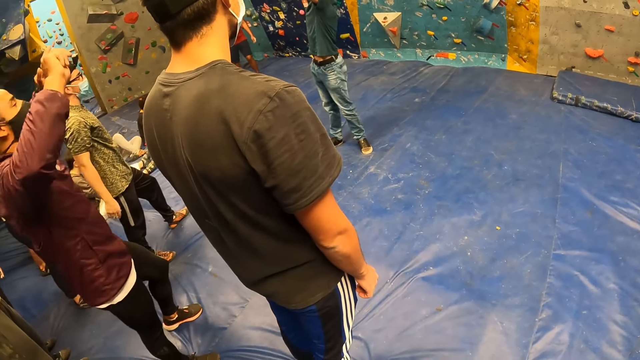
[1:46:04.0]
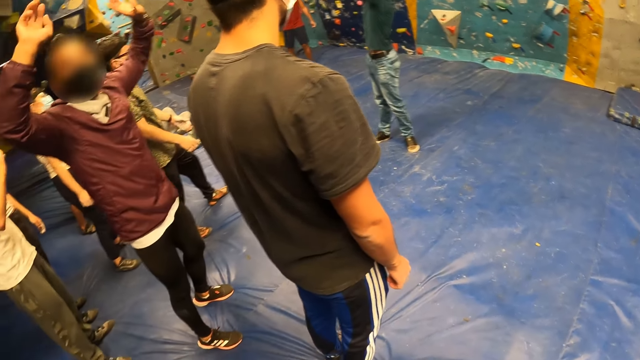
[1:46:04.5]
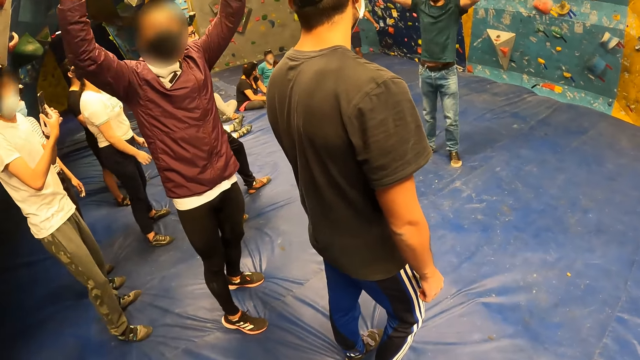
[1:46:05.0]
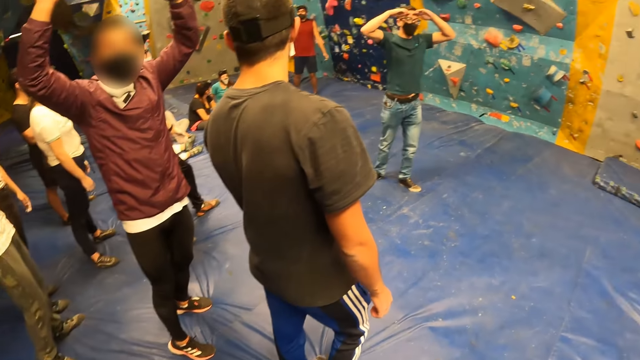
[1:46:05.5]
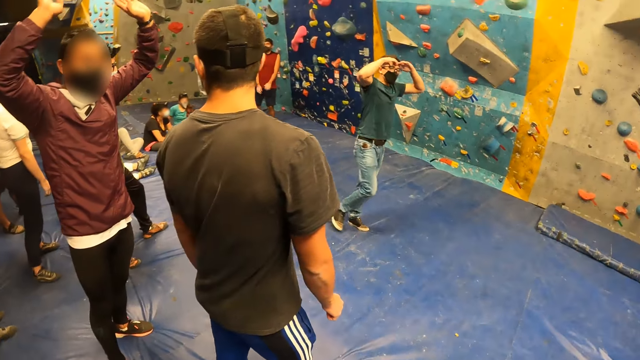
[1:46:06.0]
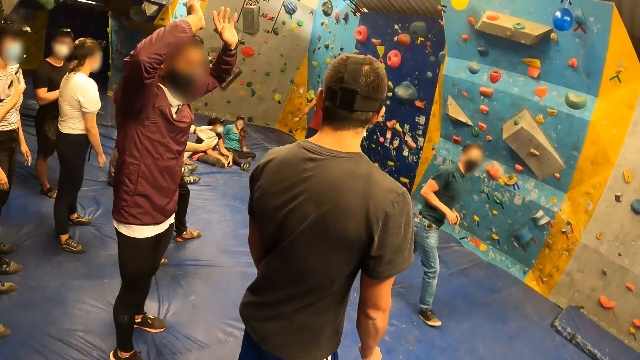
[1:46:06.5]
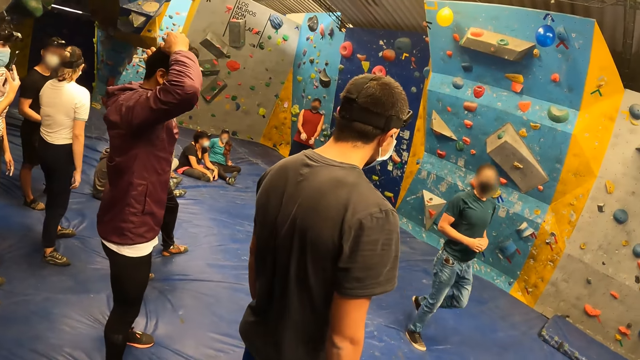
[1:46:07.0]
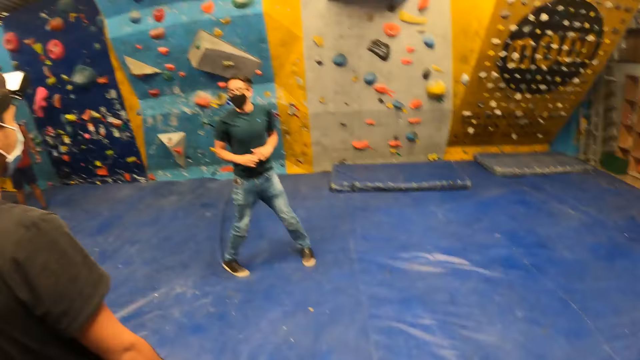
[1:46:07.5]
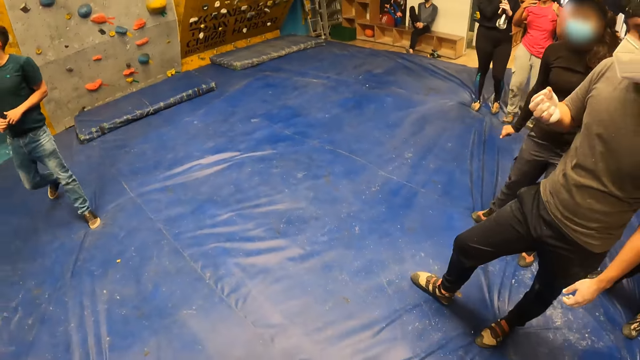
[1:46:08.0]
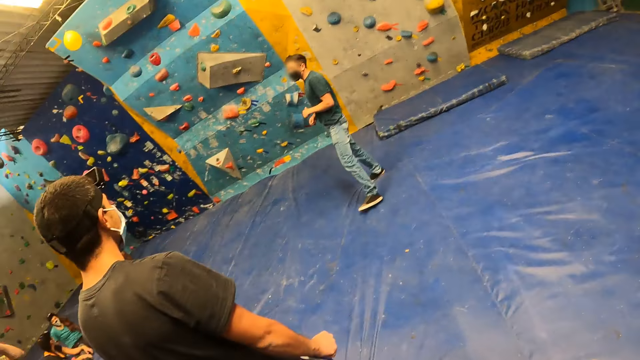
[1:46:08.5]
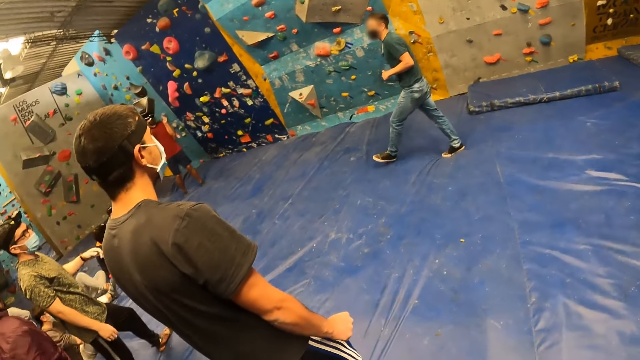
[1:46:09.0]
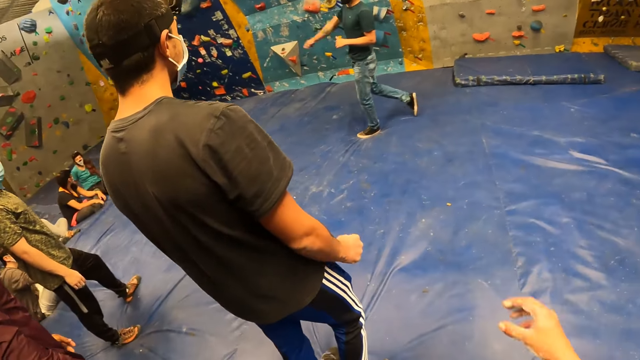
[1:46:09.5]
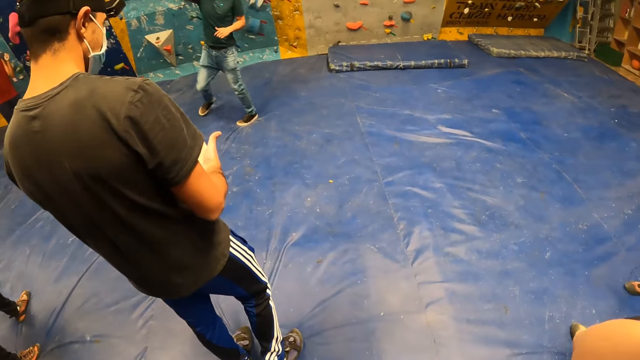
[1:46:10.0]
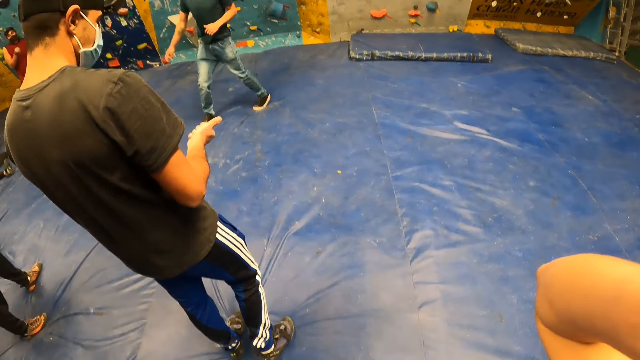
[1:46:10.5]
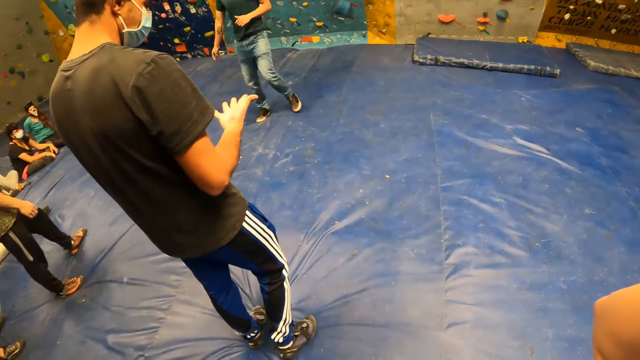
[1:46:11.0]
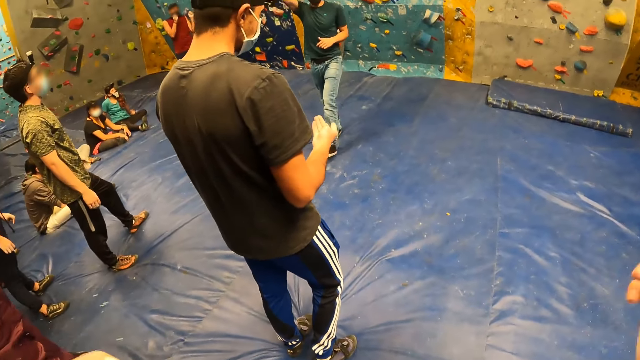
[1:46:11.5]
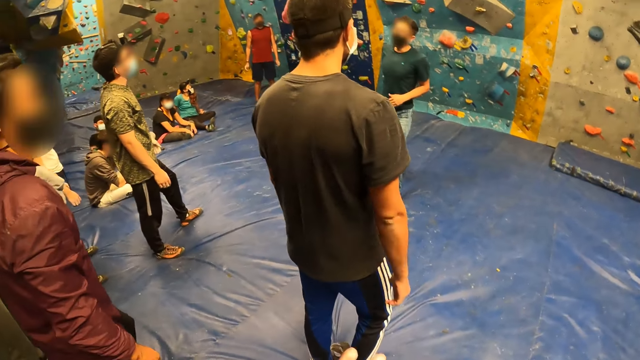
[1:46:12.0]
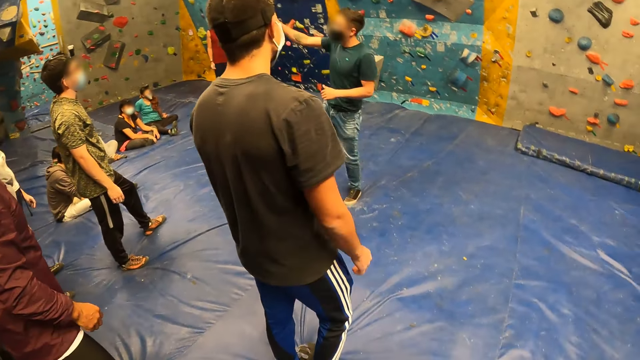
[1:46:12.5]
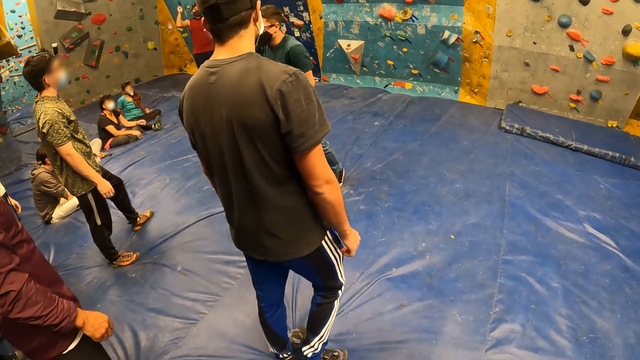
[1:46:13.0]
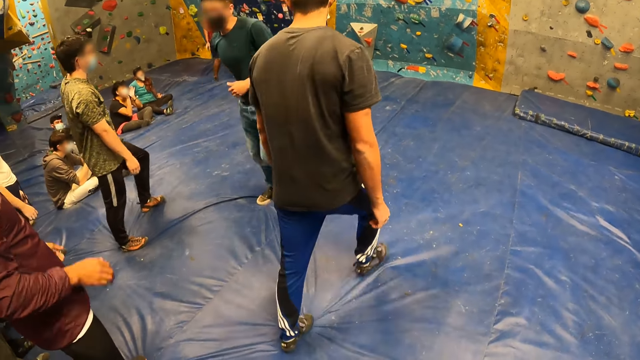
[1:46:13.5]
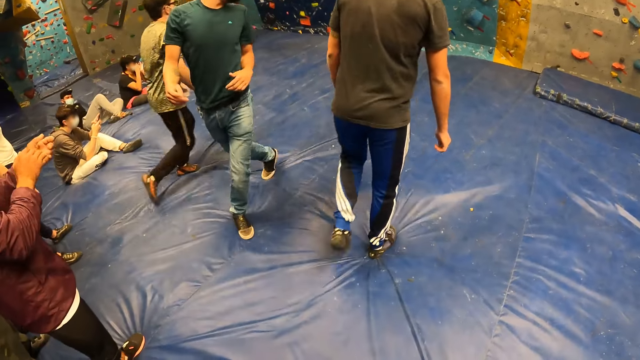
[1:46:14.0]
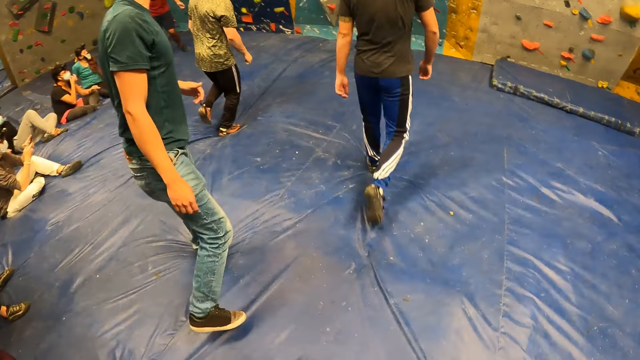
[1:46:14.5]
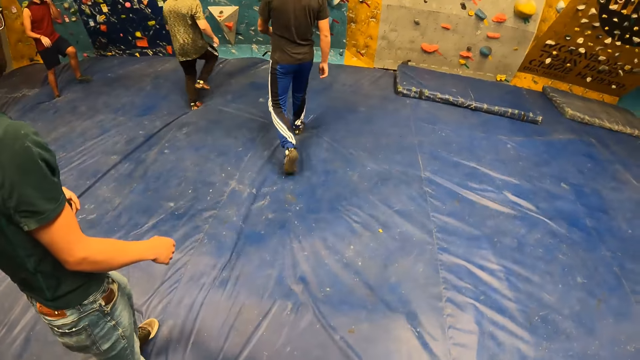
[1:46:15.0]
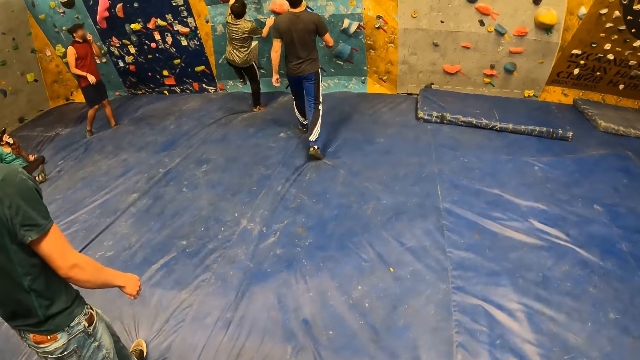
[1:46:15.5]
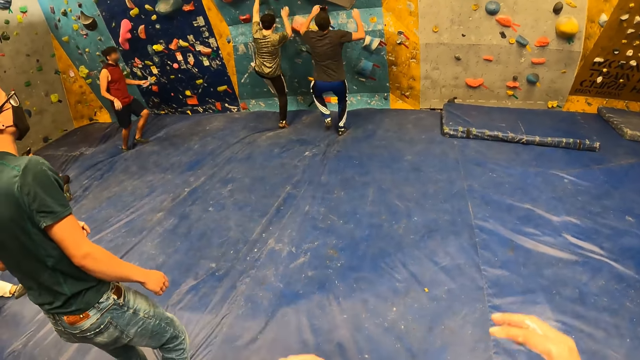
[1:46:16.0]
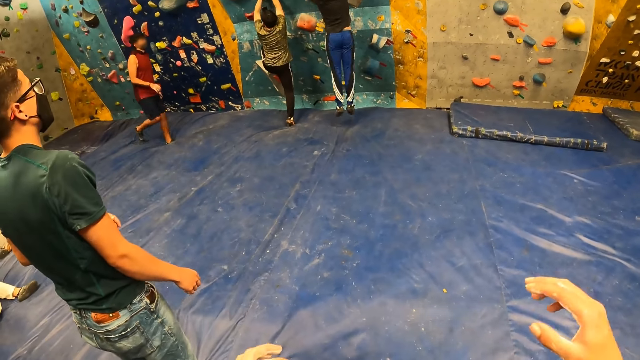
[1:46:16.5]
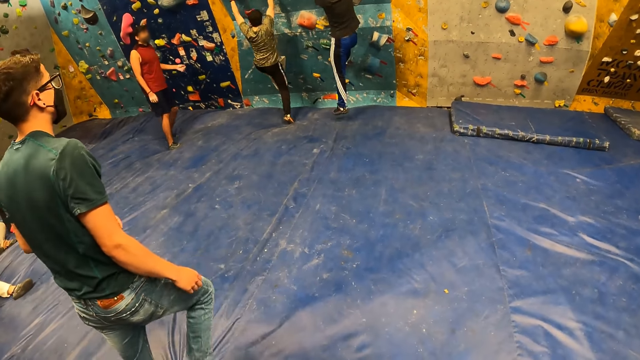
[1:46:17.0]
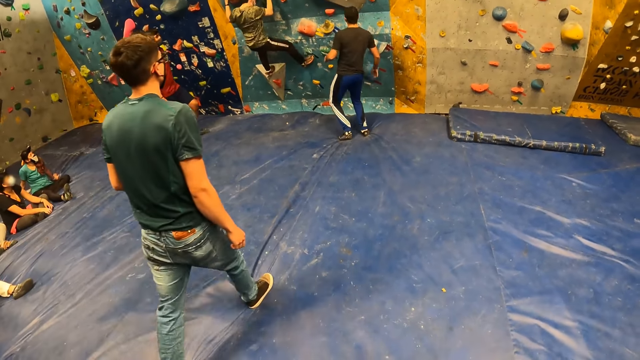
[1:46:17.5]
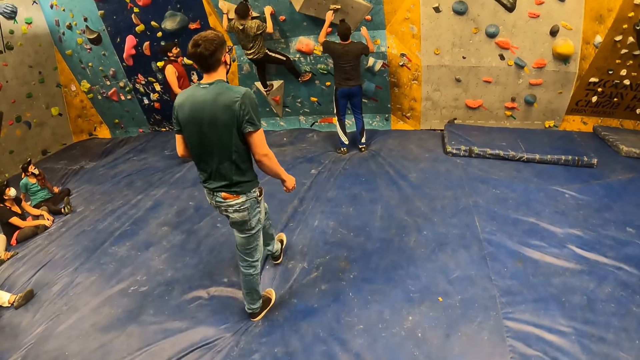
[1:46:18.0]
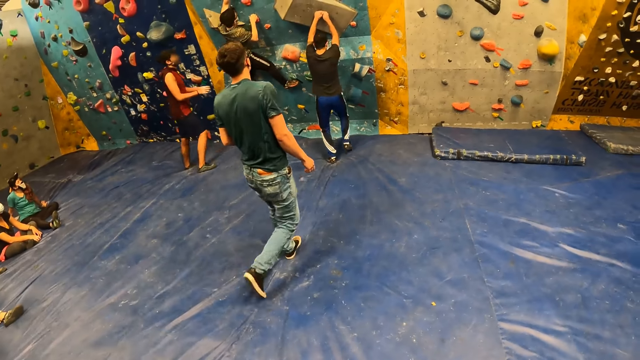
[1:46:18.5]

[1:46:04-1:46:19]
A man raises both hands up. The camera wearer touches her head with her right hand. She fixes the camera. Another man walks towards the wall. A third man walks towards the wall. The third man climbs a bouldering wall with both hands. The second man climbs the bouldering wall with both hands. The camera wearer looks around.

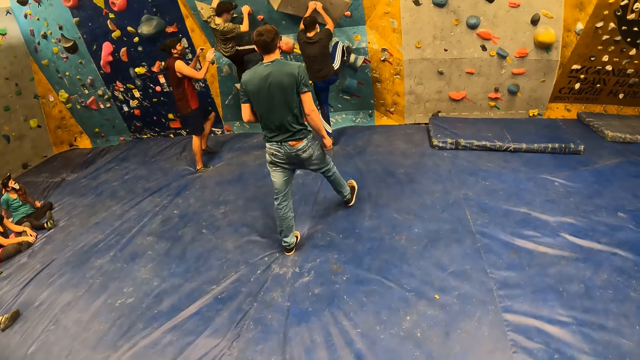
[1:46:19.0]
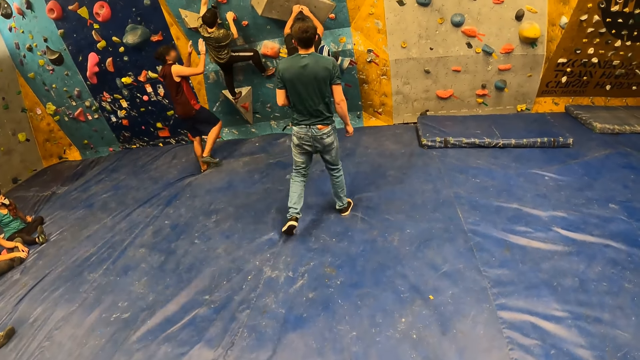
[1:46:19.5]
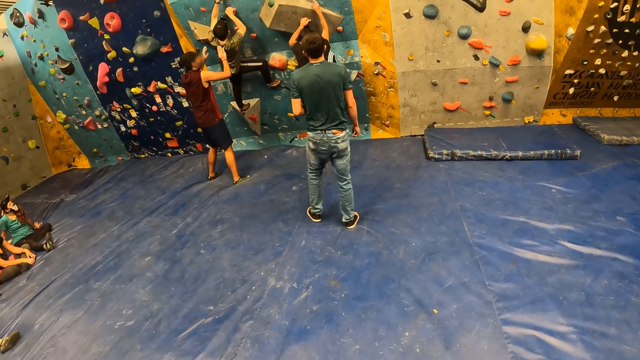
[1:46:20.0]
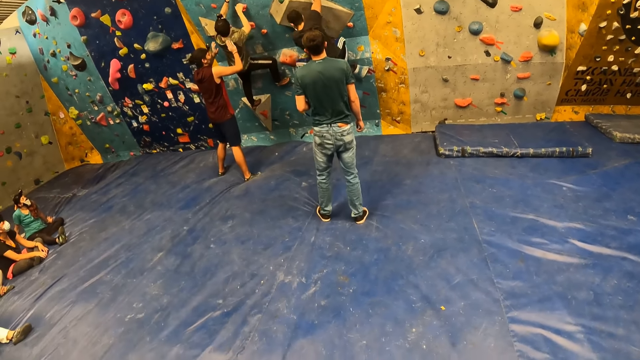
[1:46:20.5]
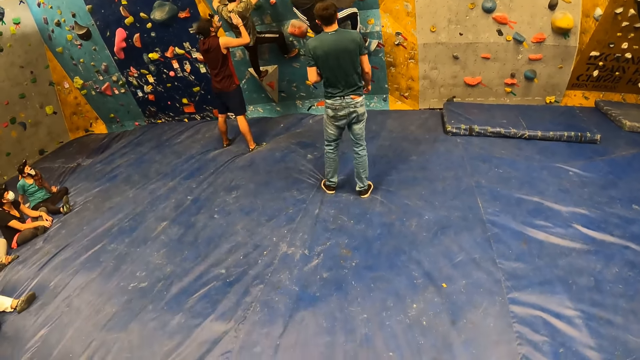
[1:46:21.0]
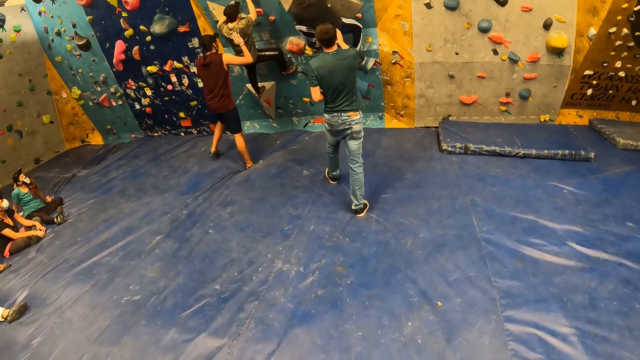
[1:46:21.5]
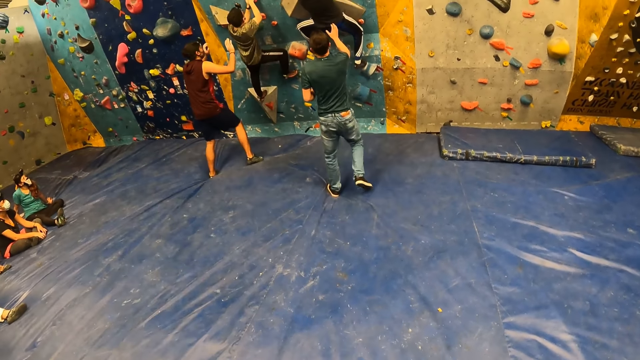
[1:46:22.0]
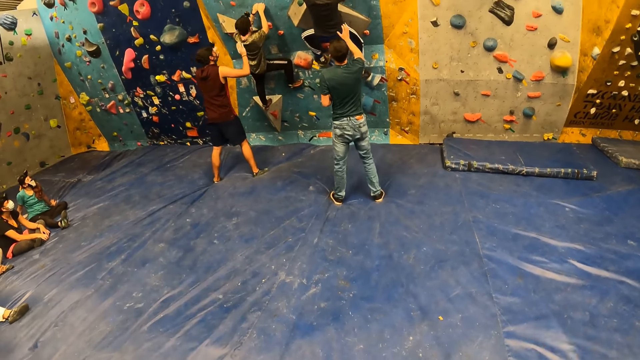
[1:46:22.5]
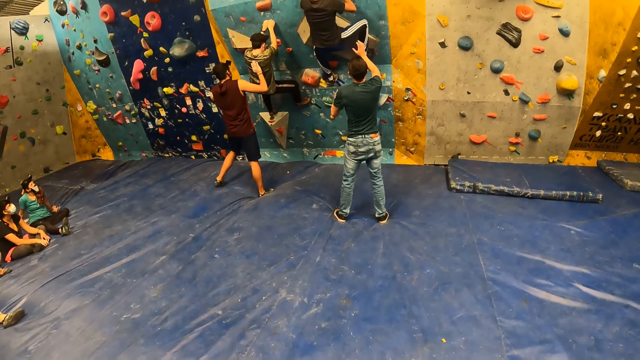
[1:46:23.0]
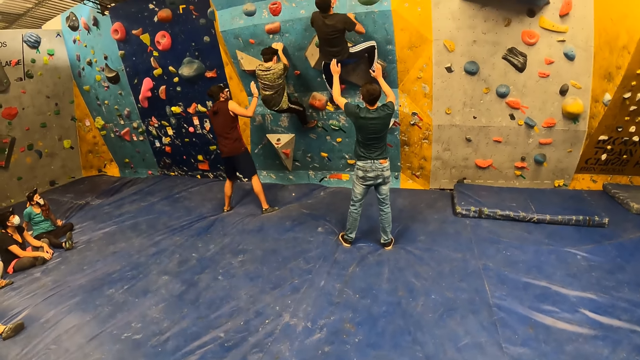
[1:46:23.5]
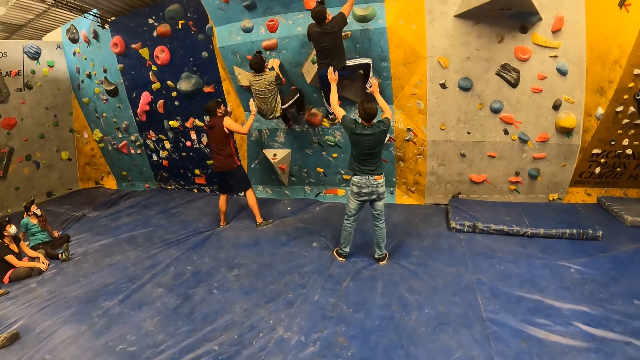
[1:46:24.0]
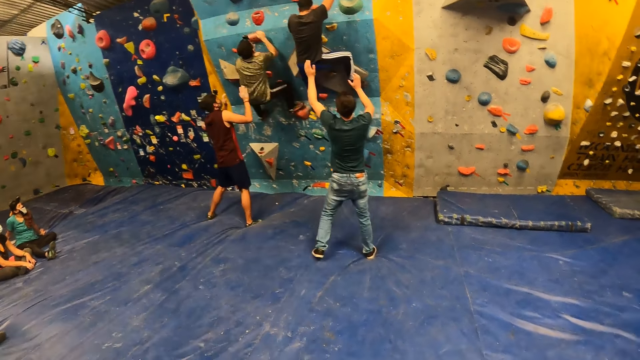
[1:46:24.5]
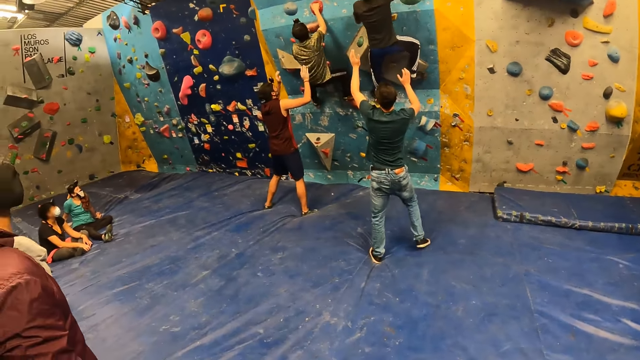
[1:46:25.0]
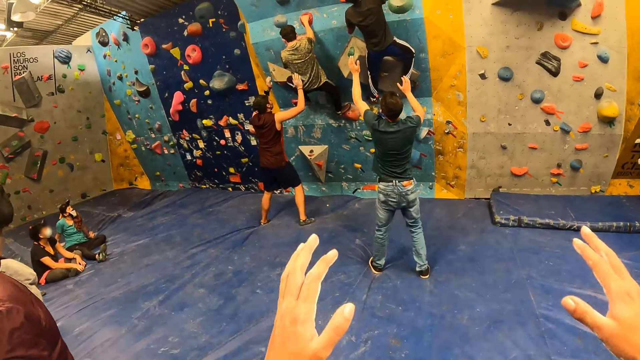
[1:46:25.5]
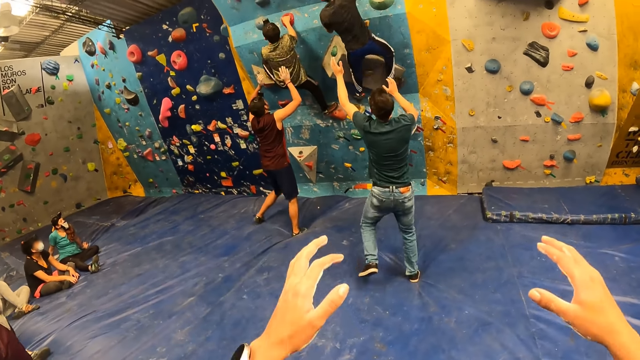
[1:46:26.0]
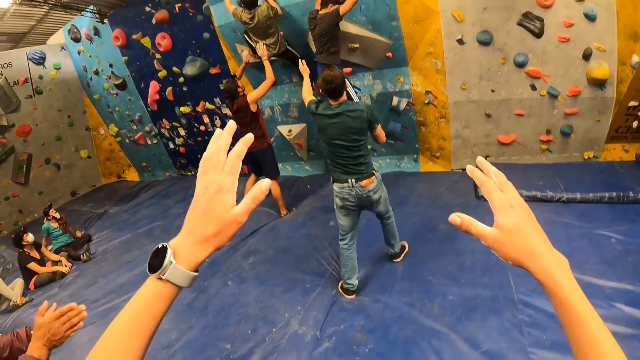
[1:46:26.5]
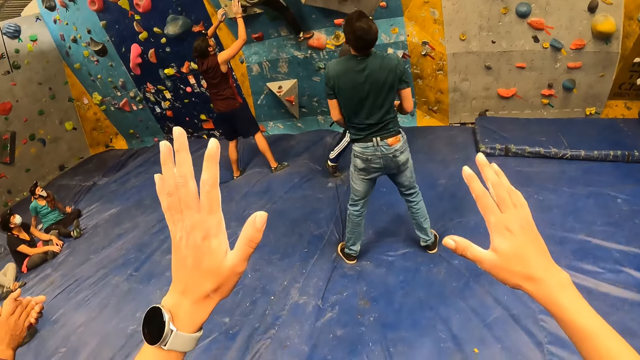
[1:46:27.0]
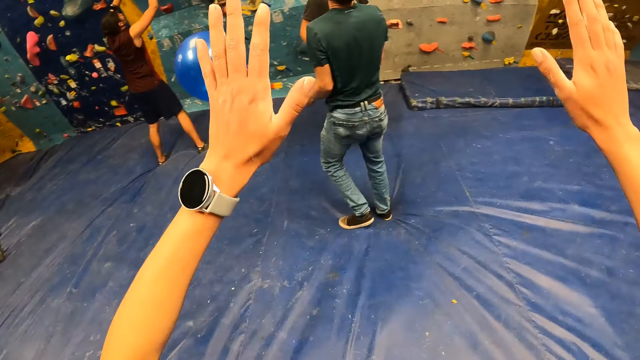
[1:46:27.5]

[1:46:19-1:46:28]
The camera wearer stretches both hands forward. They raise the hand. A man jumps down from the wall.
